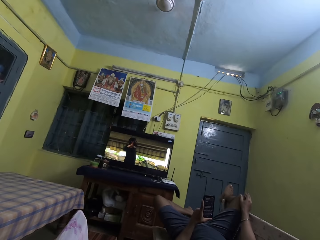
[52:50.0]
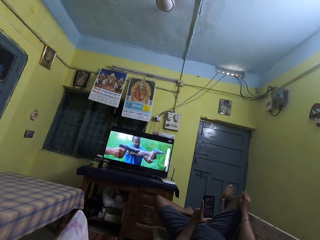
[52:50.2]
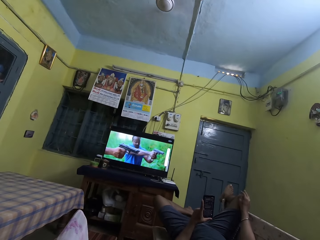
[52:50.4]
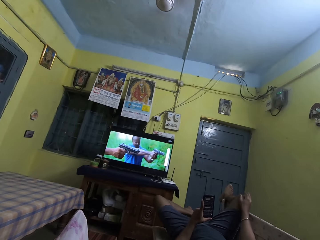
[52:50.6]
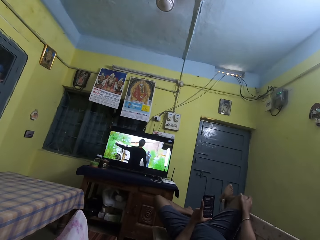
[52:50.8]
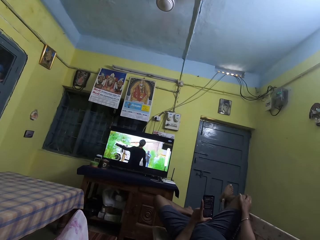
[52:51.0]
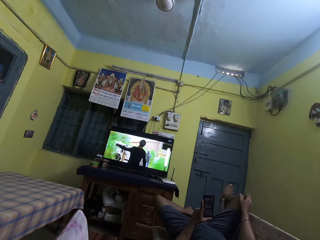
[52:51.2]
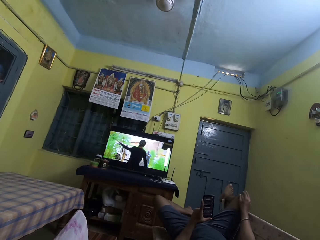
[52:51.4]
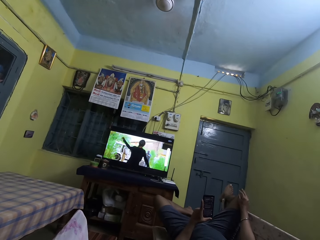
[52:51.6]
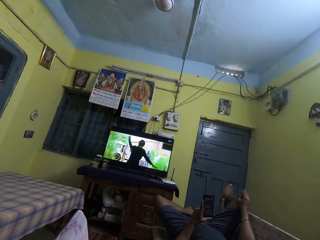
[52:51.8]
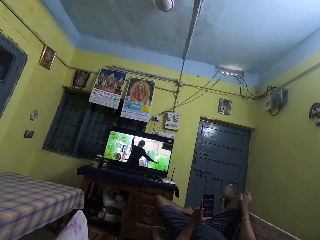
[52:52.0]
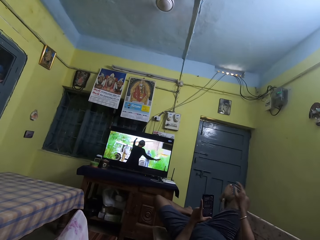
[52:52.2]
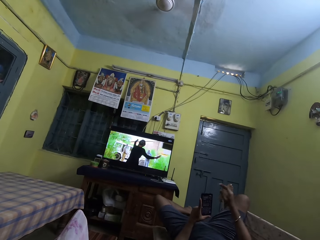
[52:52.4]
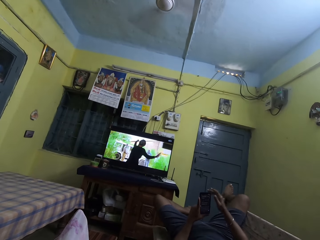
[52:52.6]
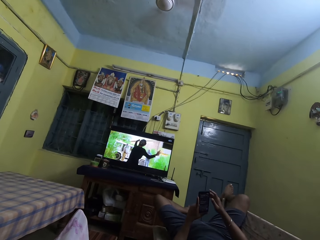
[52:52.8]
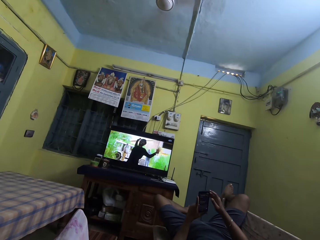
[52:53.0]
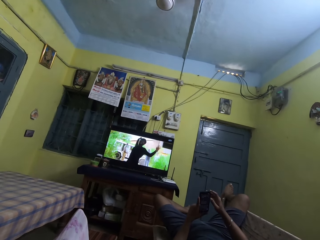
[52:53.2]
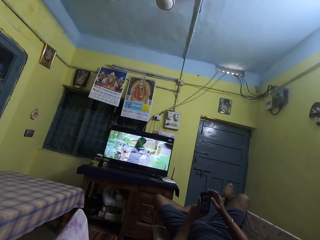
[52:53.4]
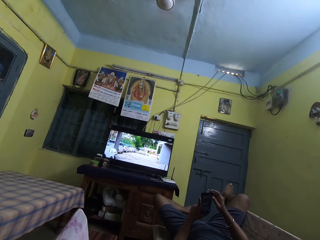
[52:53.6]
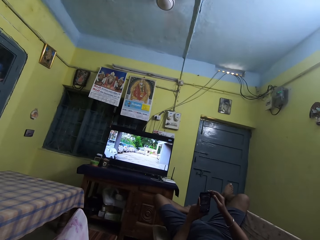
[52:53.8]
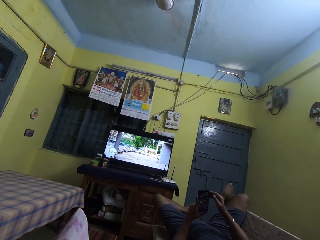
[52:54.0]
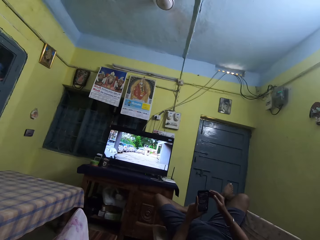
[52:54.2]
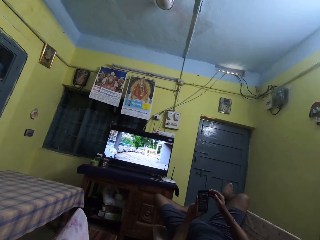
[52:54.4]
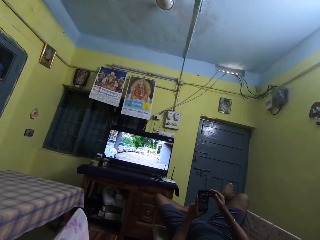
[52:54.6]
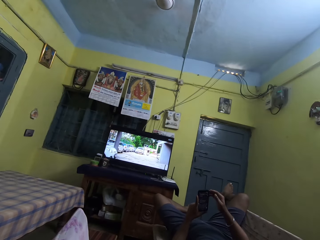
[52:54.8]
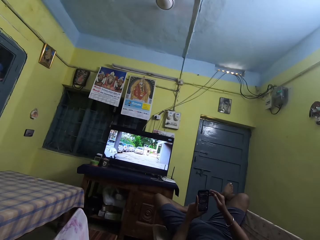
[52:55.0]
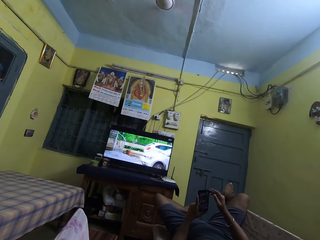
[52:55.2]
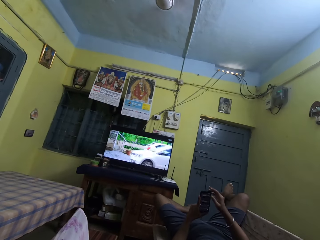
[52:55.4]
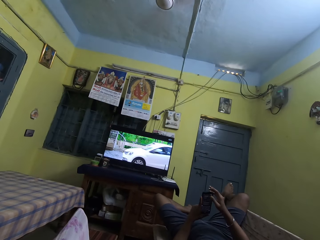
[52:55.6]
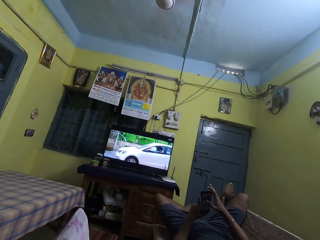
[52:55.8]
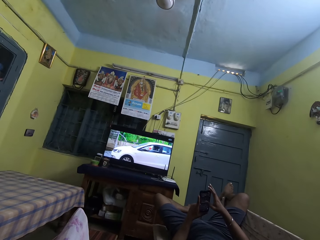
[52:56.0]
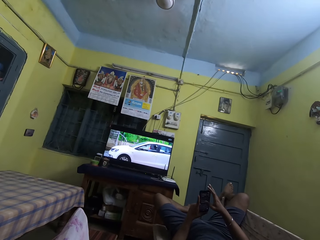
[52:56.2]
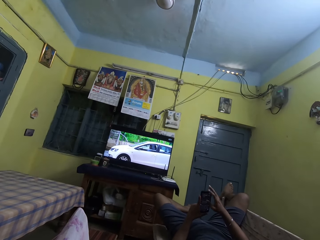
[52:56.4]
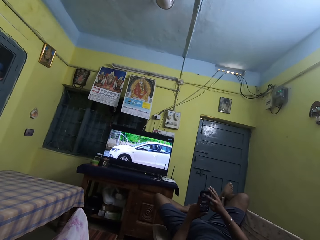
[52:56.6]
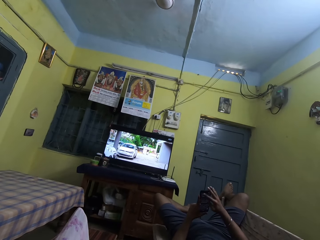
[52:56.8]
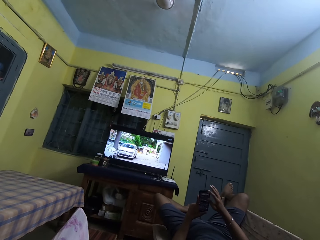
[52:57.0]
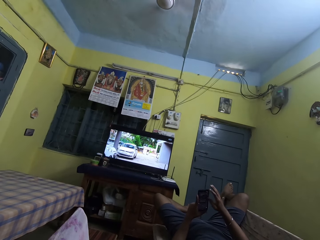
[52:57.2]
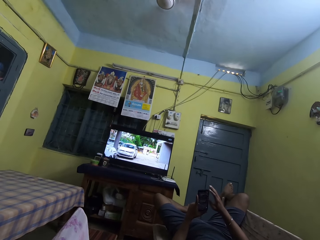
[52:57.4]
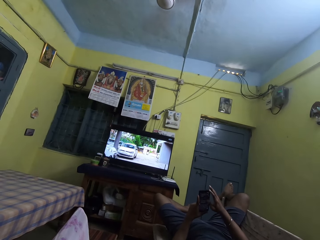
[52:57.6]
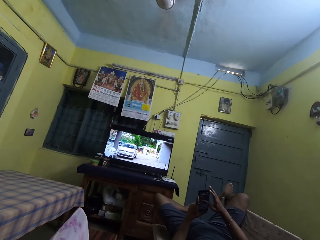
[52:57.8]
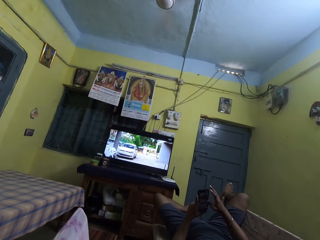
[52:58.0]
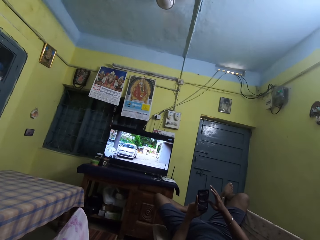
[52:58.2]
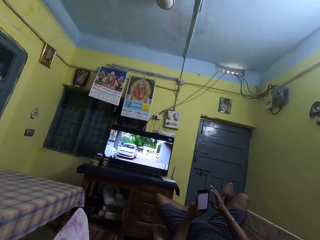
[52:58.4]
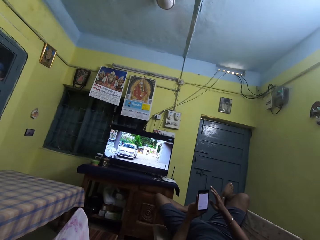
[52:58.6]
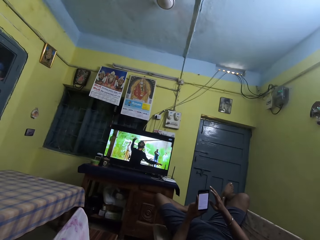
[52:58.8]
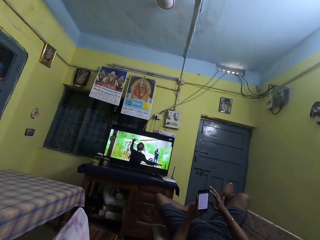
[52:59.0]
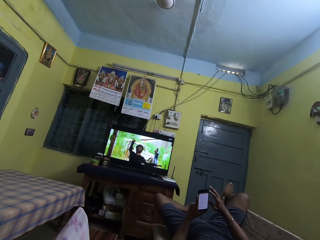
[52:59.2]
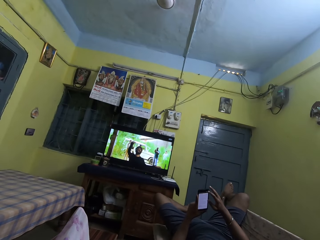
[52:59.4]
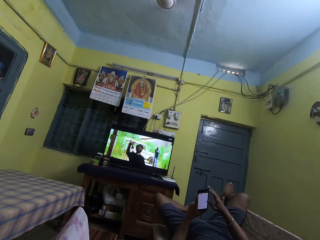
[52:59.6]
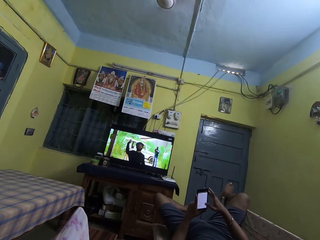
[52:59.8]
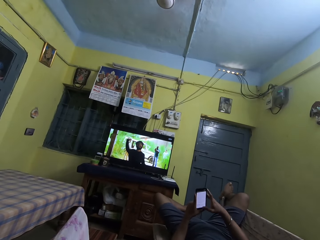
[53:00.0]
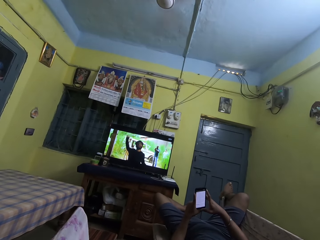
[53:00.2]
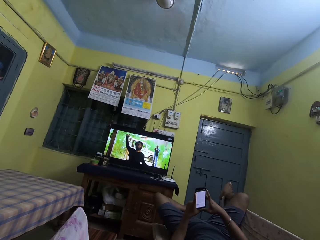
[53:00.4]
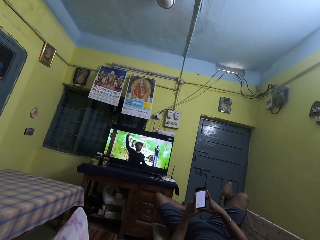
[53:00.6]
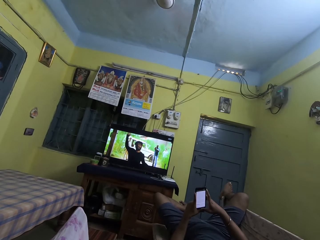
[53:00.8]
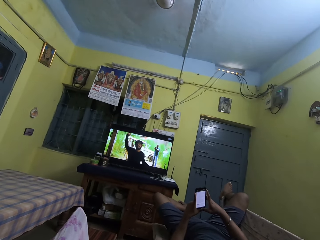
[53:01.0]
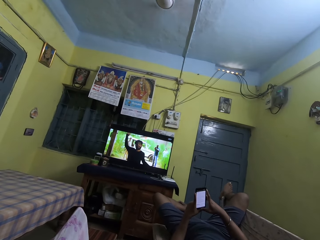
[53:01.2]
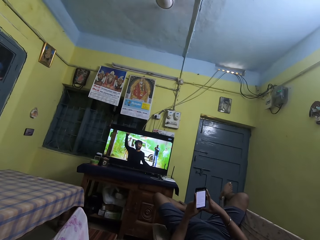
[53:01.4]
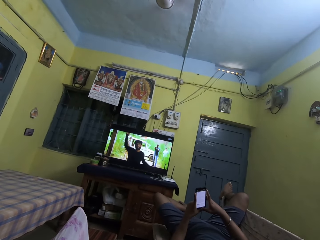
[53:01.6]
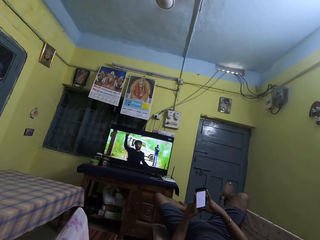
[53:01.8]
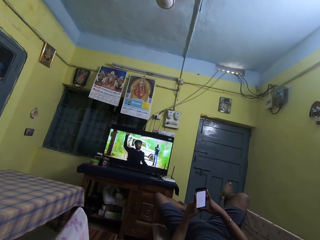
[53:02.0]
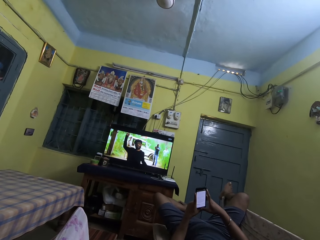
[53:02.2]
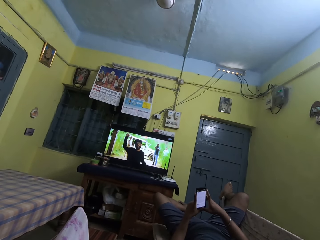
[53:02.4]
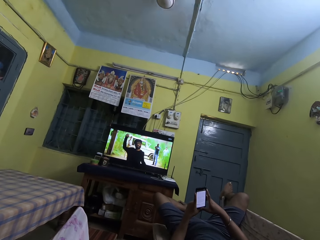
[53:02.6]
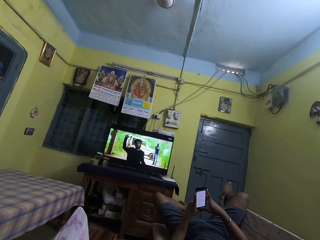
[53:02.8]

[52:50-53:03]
A man operates the phone with his right hand. The man uses the phone.

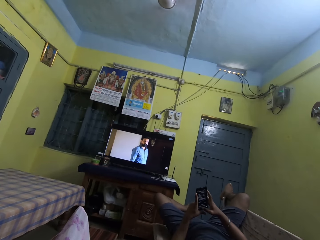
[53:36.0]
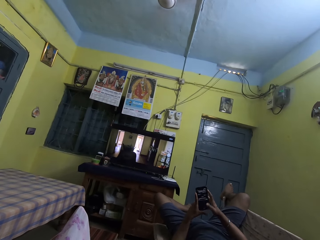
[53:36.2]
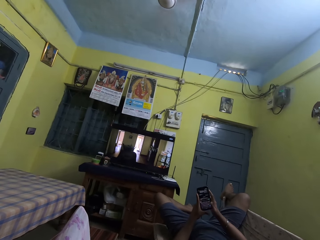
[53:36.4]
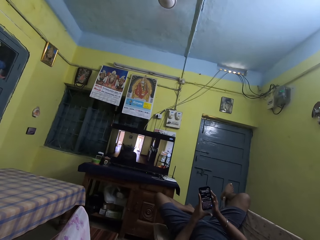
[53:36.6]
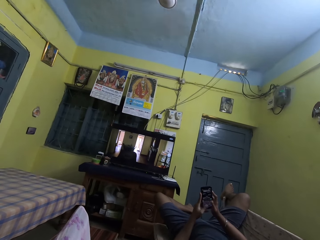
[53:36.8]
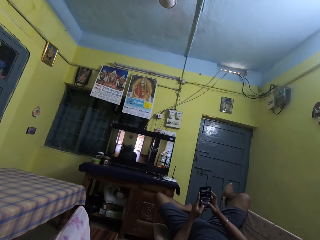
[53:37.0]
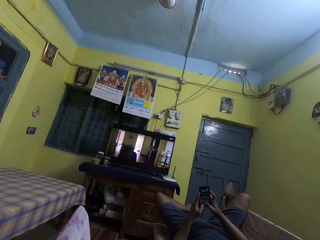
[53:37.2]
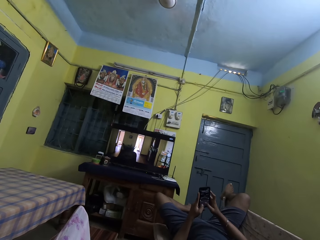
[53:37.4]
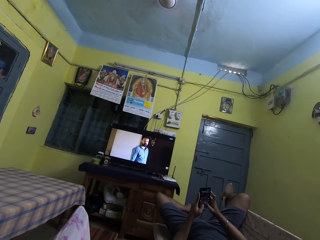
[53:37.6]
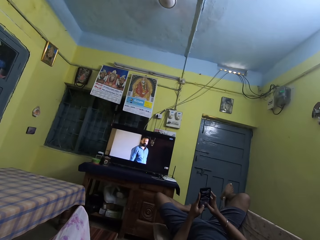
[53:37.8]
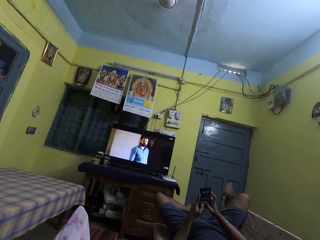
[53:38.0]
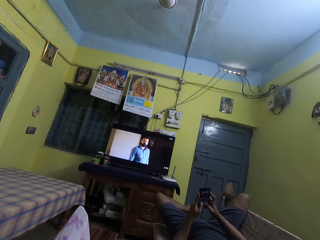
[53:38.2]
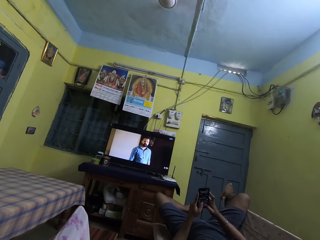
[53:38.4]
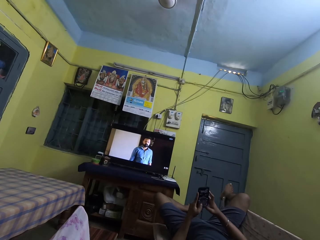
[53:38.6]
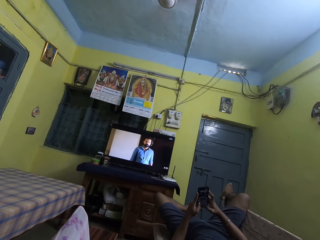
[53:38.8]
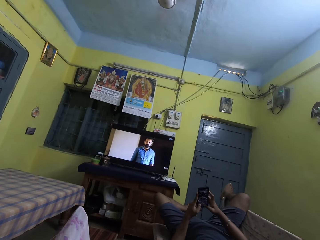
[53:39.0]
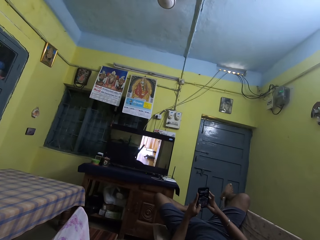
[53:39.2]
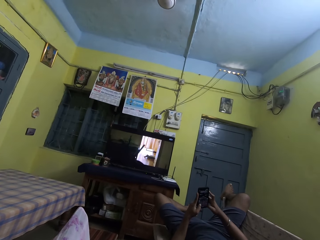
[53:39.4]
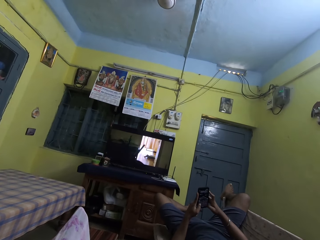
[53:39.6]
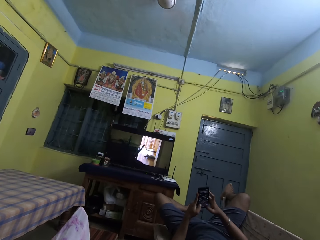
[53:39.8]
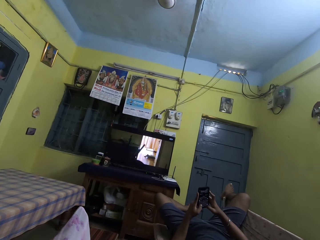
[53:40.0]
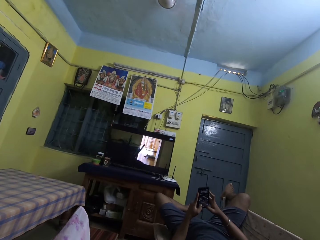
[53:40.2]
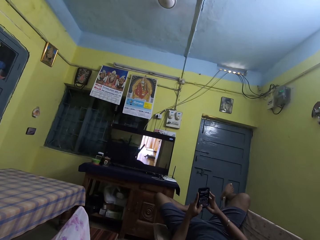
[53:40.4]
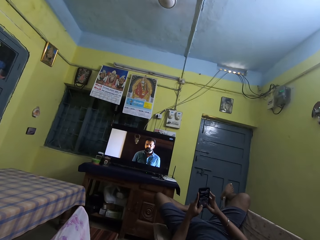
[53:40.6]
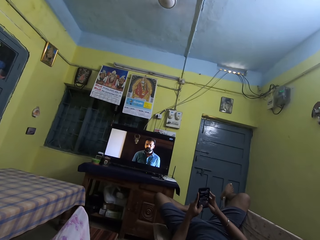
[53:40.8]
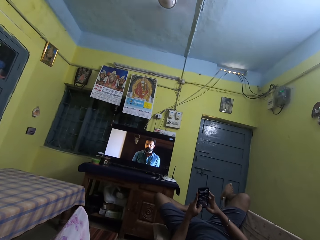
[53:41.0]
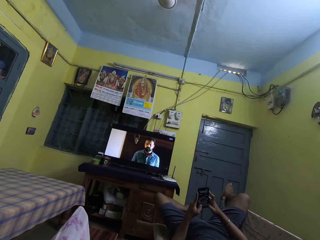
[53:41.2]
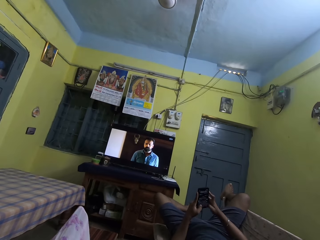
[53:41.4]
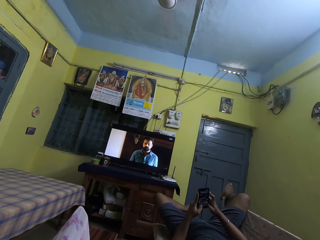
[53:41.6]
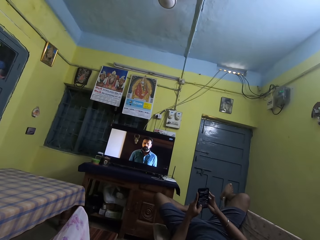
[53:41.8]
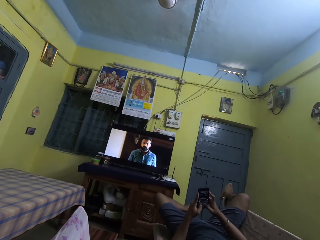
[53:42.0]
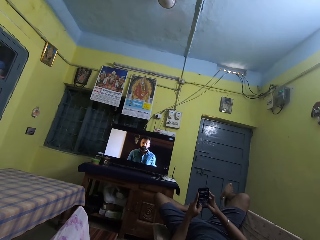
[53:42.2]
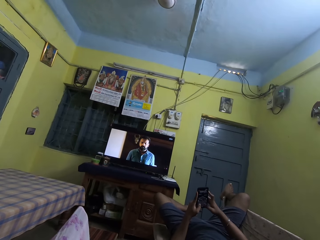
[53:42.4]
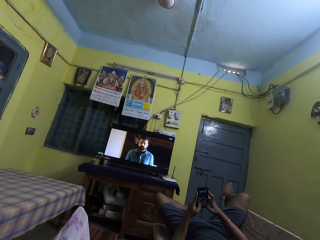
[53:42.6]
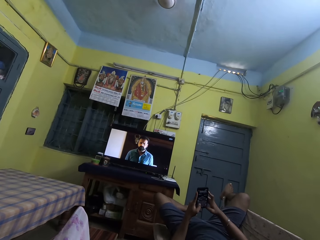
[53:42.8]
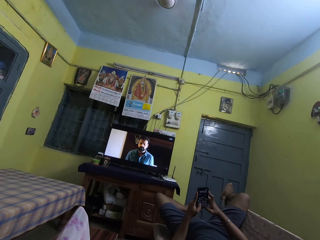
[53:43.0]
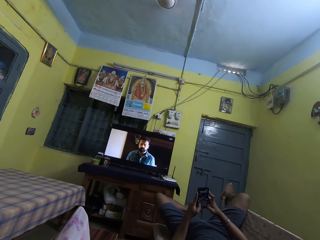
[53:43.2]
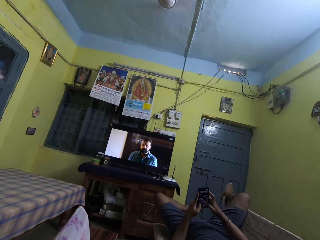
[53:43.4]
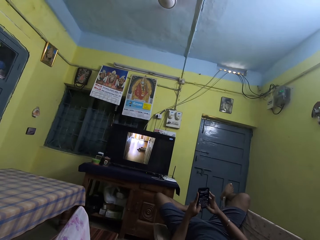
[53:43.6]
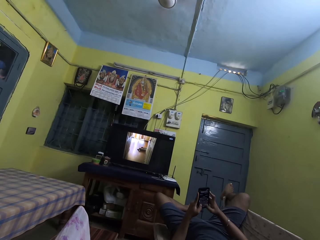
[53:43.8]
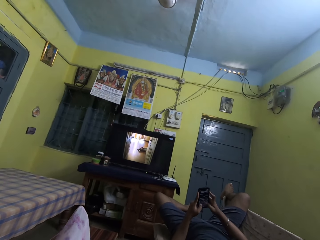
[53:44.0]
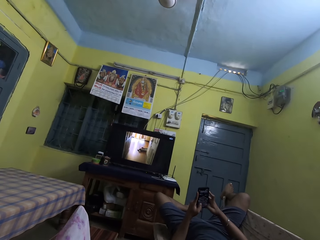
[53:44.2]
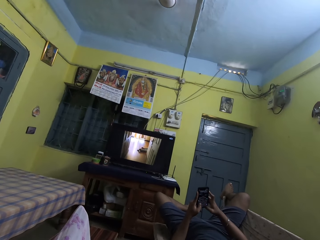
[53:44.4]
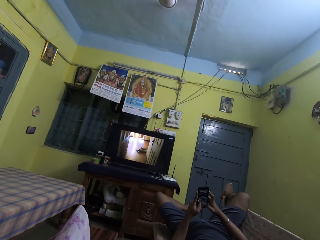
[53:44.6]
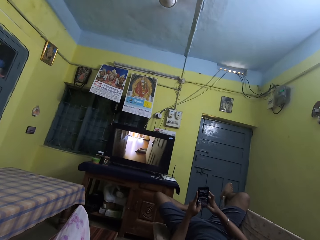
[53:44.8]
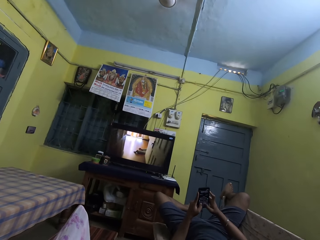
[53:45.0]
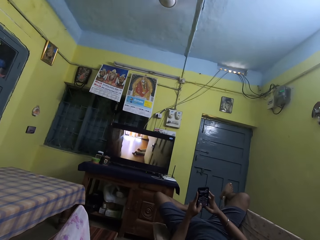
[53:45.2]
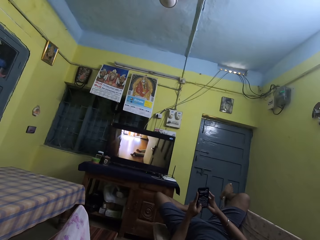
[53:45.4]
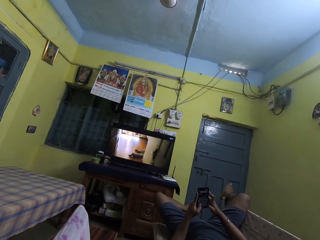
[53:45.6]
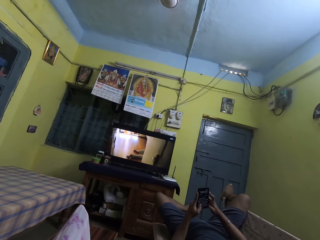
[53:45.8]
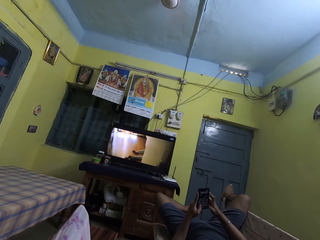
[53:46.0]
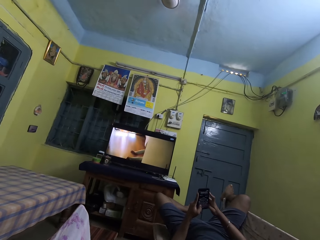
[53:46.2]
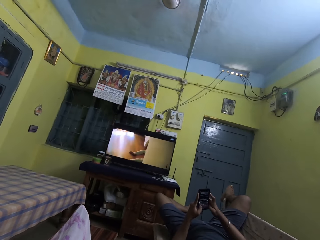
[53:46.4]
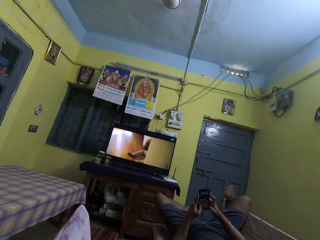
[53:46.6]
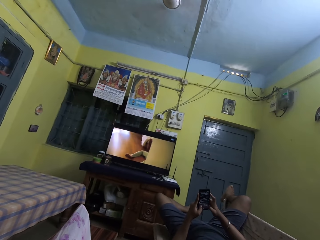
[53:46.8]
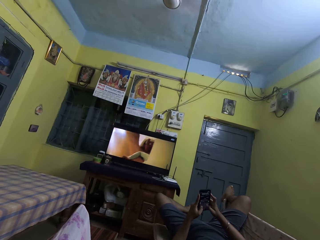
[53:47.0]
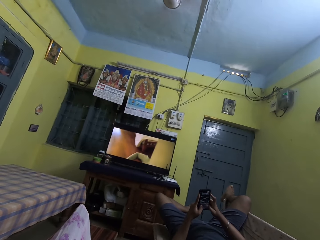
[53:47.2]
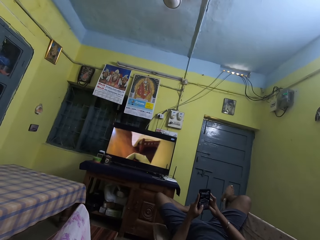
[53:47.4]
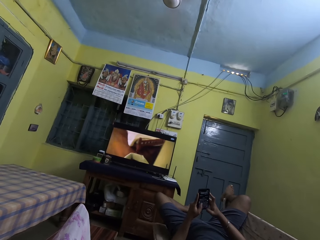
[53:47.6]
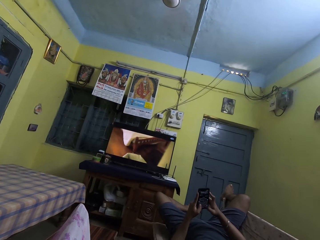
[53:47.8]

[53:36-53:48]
The man operates the phone with both hands.
